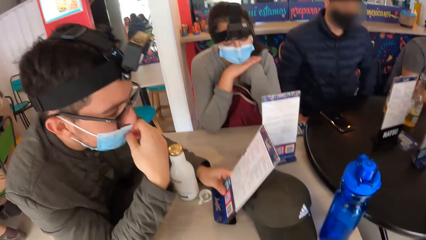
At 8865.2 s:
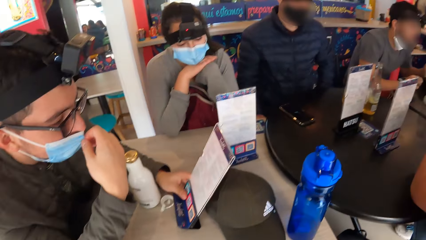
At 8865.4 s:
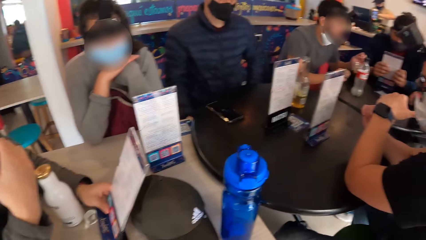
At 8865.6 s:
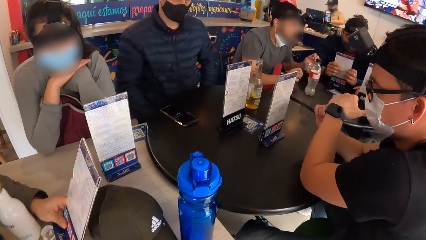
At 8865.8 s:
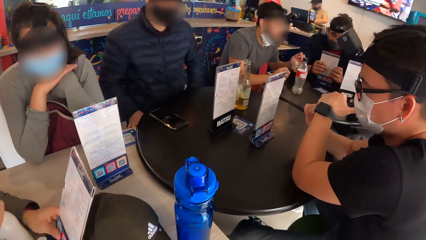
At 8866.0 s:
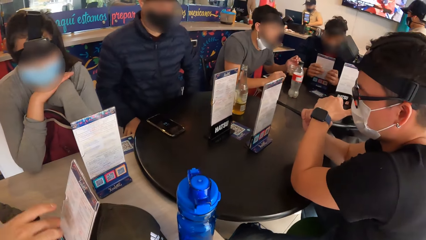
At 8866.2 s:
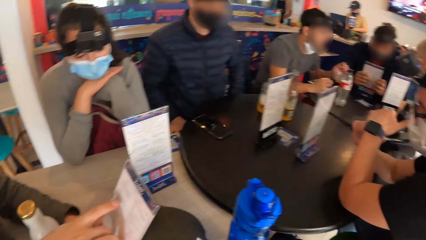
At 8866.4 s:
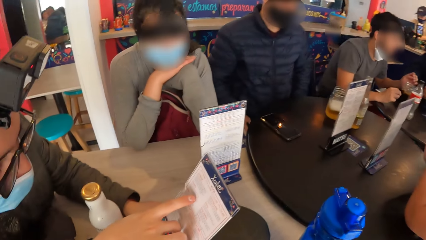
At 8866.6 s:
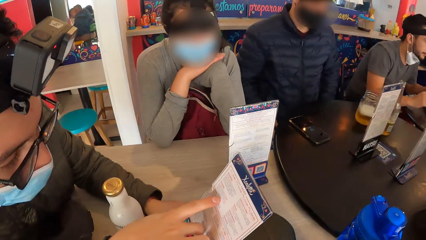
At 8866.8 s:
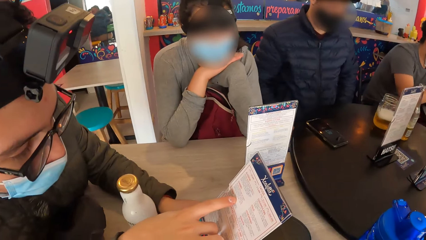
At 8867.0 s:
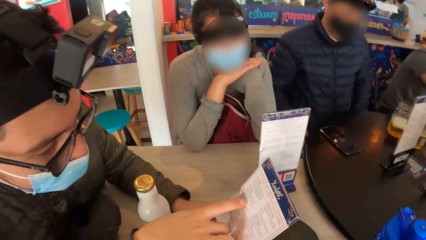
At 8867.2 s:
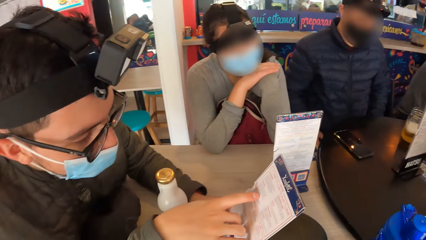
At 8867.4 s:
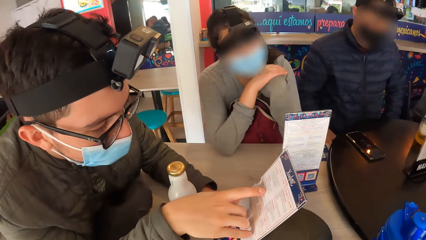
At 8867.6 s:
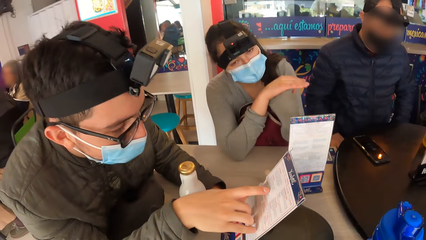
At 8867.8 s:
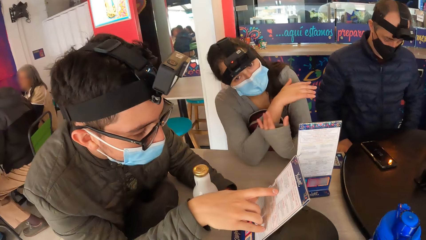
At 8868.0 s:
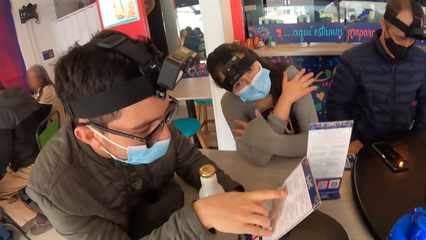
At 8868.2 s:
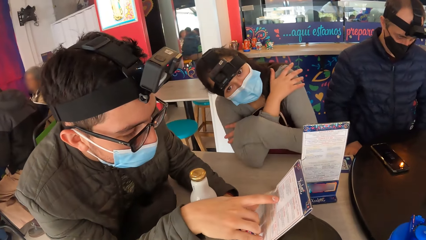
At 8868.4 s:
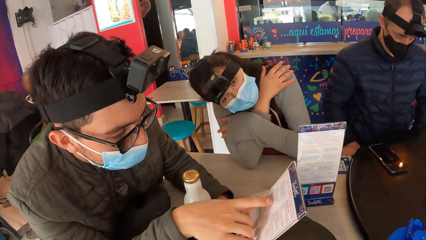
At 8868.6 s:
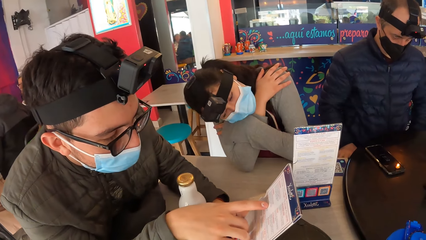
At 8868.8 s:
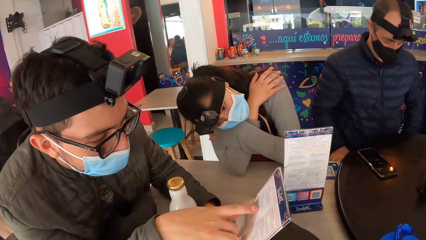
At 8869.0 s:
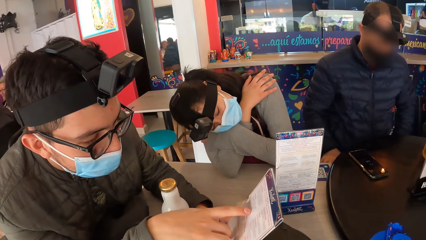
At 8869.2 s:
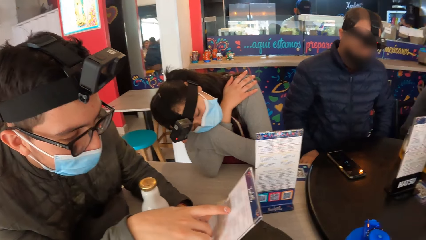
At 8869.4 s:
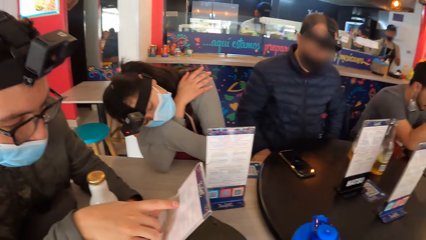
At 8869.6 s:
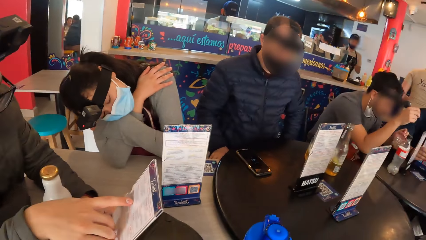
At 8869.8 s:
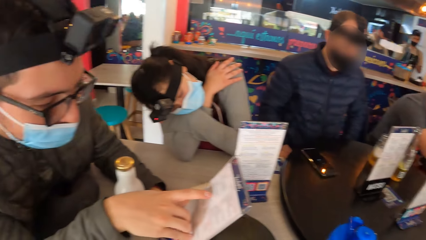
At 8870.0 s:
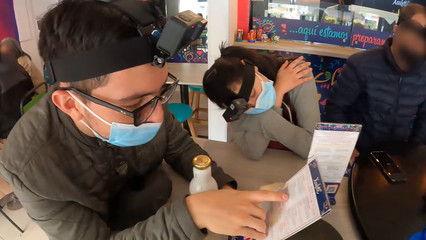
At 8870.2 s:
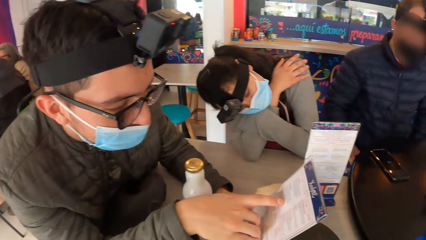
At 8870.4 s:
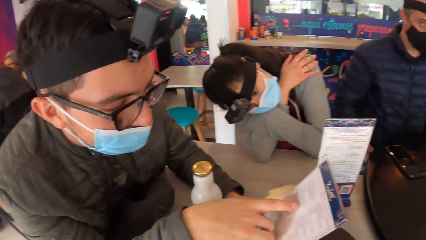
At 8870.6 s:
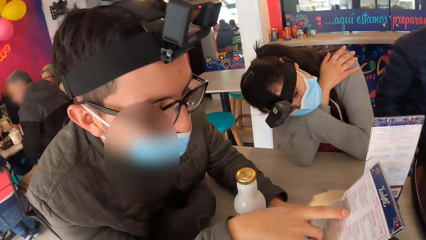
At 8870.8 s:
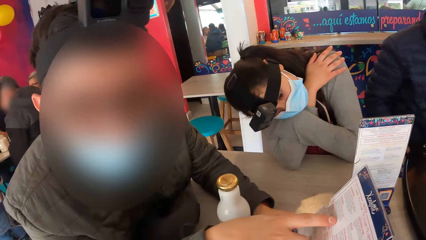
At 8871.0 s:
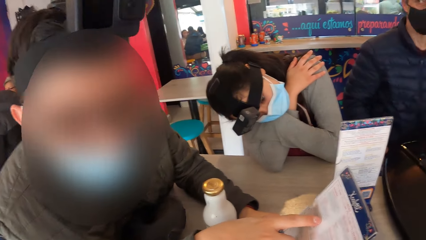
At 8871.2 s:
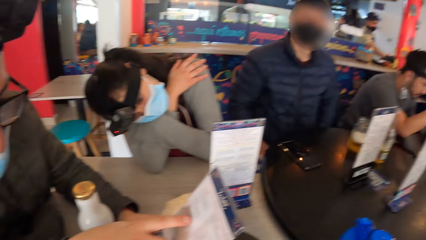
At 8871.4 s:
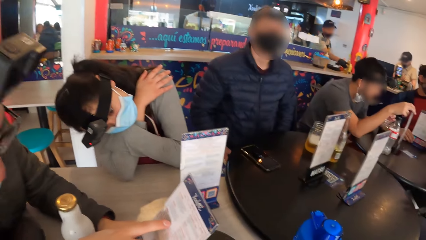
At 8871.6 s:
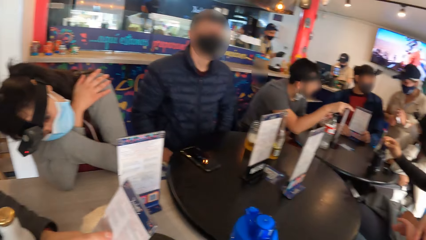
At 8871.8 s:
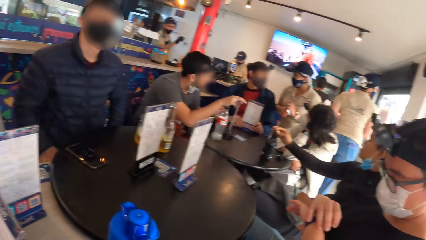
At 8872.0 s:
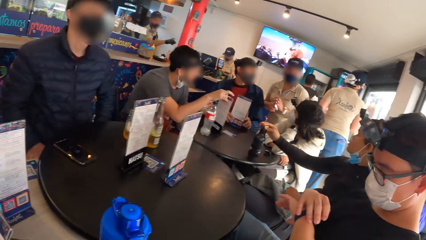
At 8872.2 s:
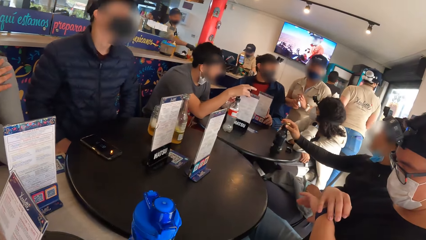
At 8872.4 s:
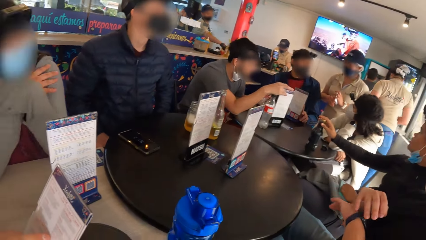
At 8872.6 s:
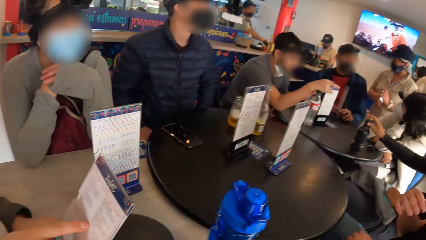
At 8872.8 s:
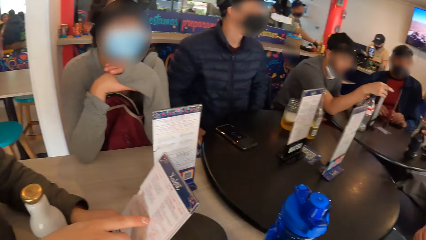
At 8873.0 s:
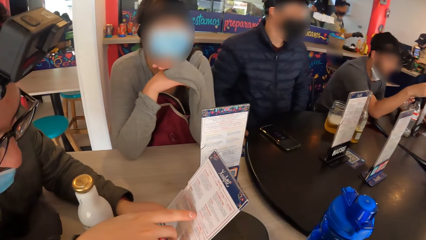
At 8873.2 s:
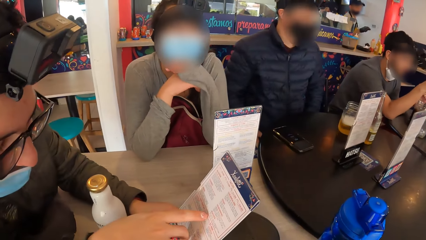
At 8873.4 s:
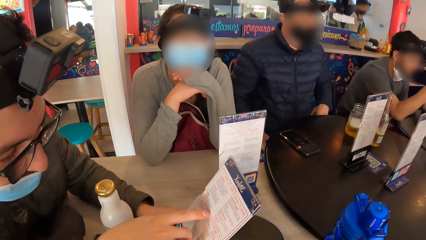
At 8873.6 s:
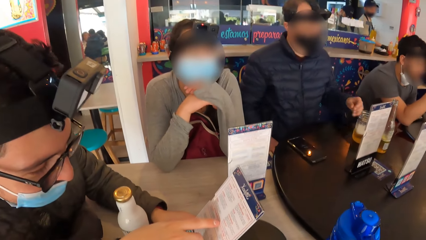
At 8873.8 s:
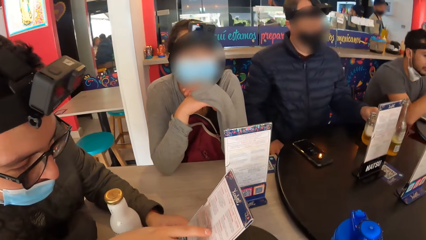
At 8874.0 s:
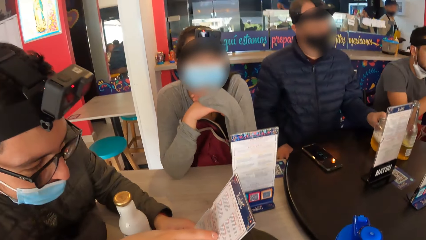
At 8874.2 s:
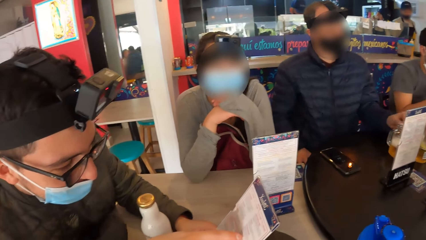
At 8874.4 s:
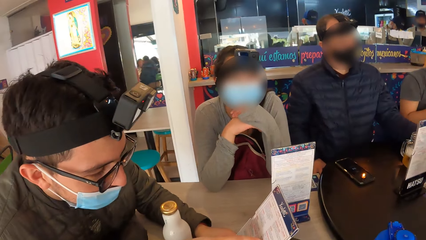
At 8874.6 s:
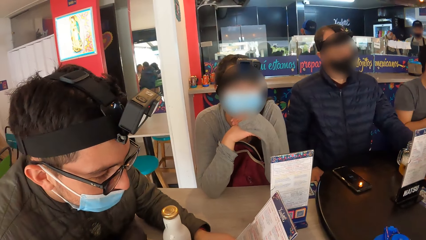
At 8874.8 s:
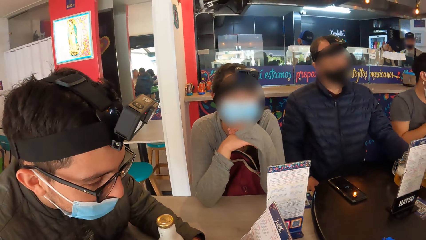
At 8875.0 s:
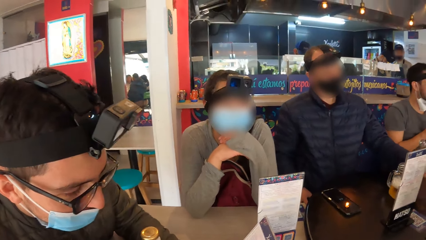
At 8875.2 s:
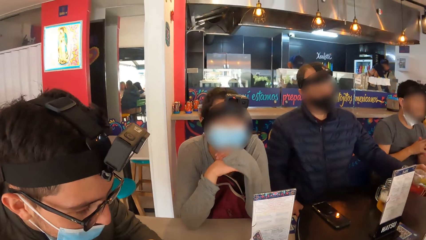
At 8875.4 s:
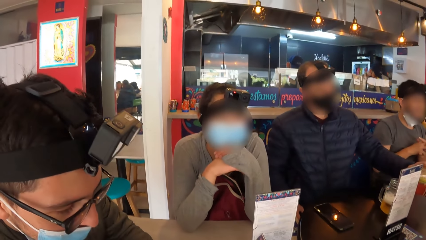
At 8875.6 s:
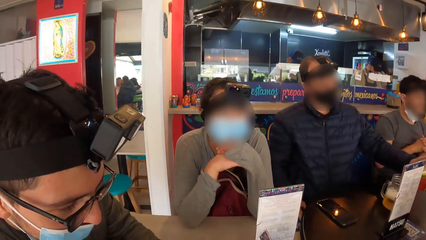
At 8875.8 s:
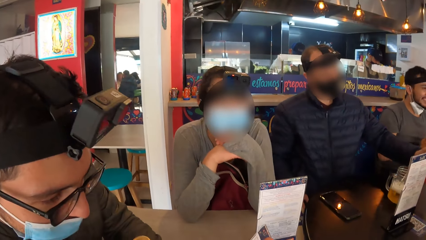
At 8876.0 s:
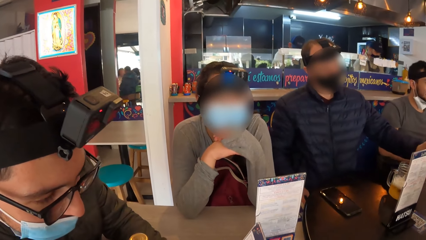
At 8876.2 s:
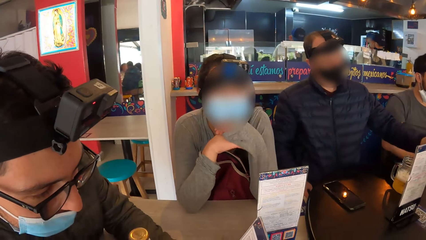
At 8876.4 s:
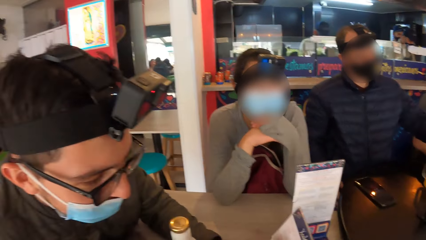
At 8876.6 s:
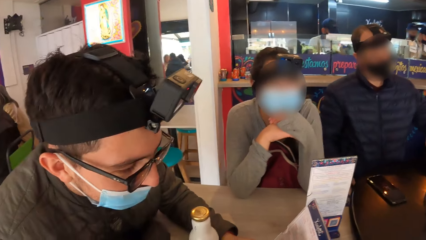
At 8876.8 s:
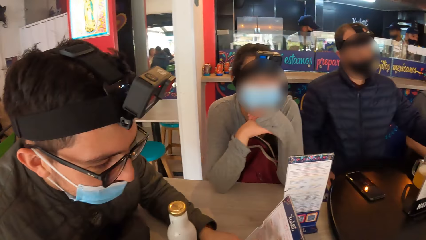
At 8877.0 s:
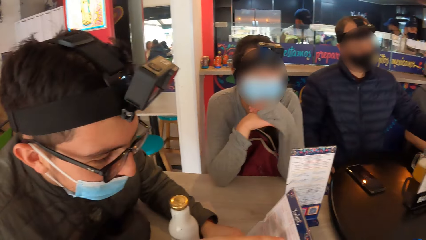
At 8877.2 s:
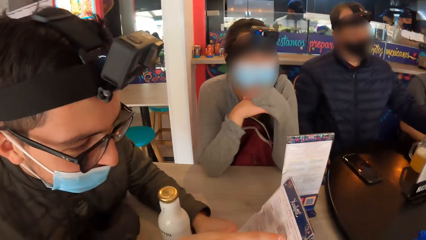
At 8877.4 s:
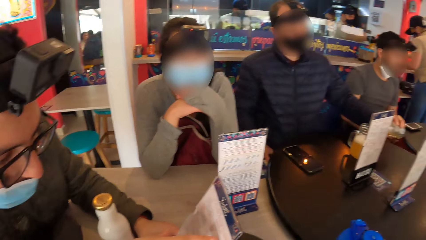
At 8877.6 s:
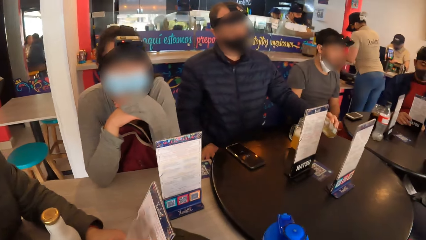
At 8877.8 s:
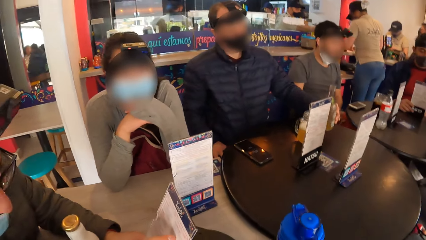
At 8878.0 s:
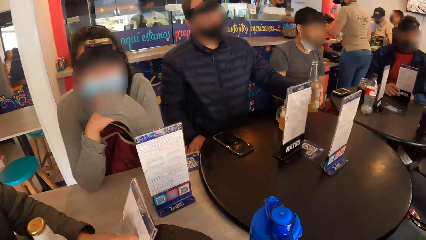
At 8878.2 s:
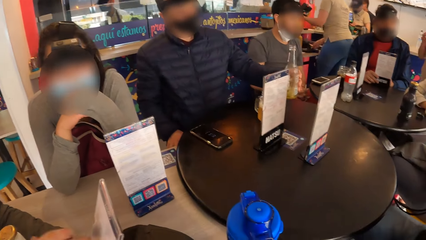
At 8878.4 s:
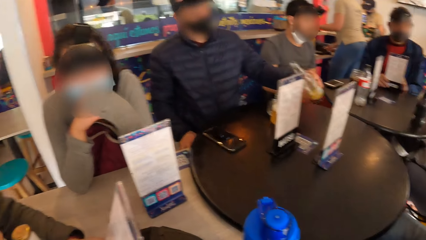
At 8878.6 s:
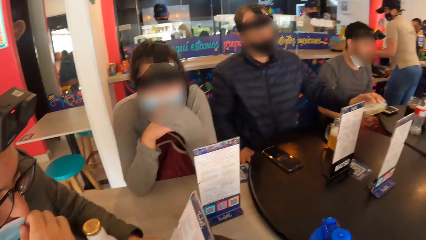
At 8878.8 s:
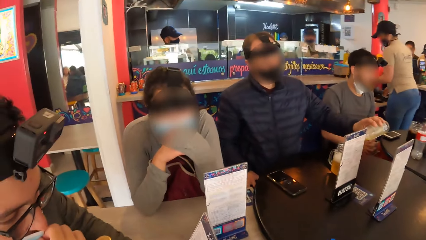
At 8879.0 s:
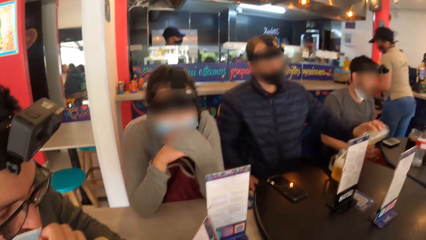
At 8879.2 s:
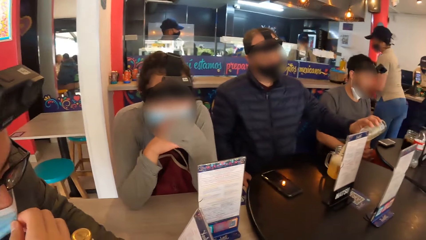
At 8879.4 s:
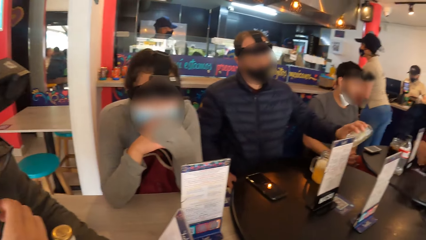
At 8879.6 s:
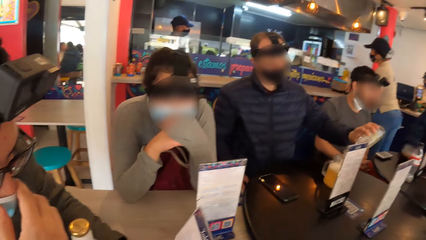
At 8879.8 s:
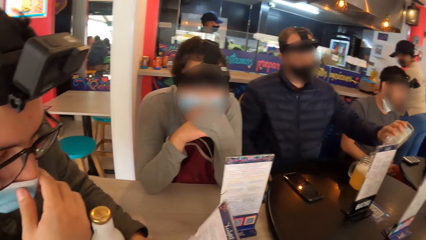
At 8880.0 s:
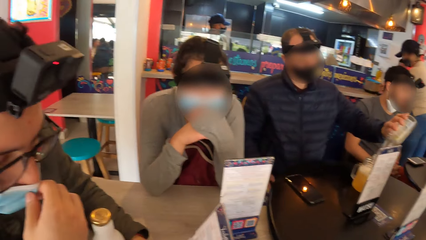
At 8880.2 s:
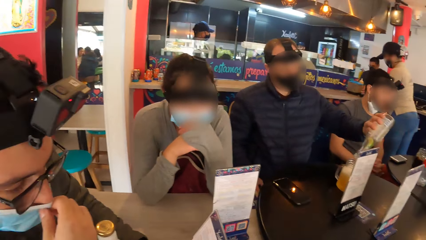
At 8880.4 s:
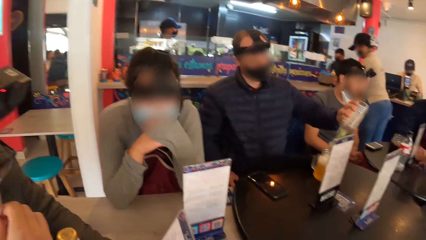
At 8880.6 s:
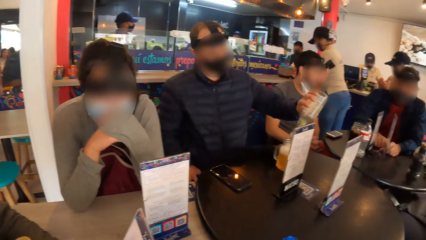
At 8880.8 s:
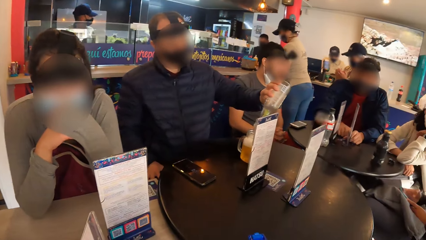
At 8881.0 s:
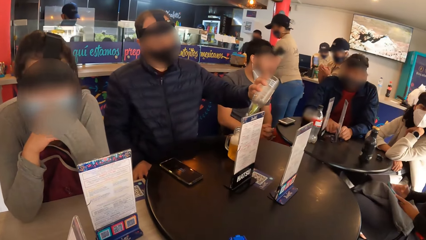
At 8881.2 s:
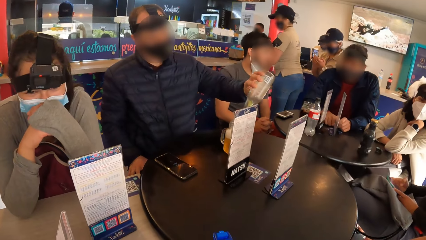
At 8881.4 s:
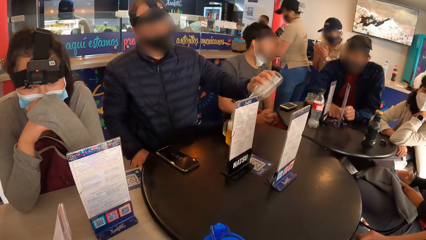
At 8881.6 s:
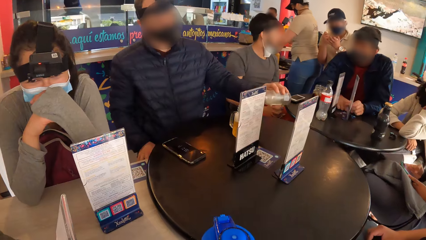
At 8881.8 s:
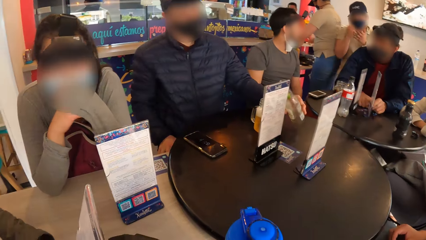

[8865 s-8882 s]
A man points to the menu with his right hand. He makes a gesture. A woman rests her head on her right arm. Another man holds a watch on his left wrist with his right hand. Another woman holds the black bottle on the table with her right hand. A waitress interacts with a third woman. She interacts with a third man. She interacts with a fourth man. The first woman rests her chin on her hands. A fifth man moves the glass cup on the table with his left hand. He picks up the soda bottle from the table with his left hand. He pours soda from the soda bottle into the glass cup with his left hand. He shakes the soda bottle with his left hand. The first man adjusts the face mask on his face with his right hand. The fifth man pours soda from the soda bottle into the glass cup with his left hand.
